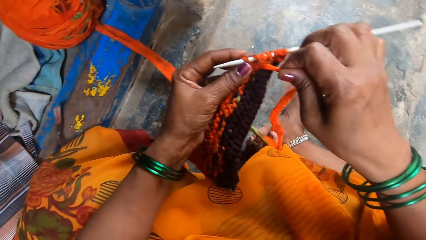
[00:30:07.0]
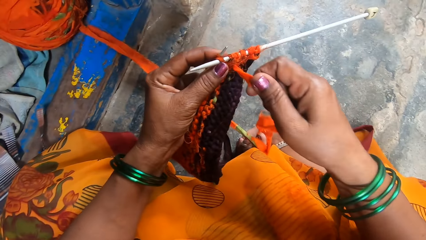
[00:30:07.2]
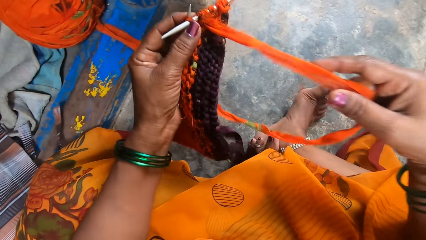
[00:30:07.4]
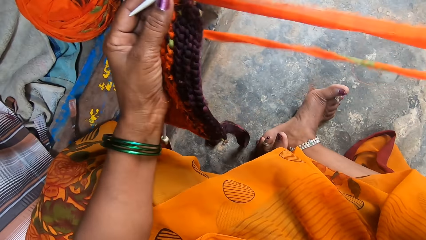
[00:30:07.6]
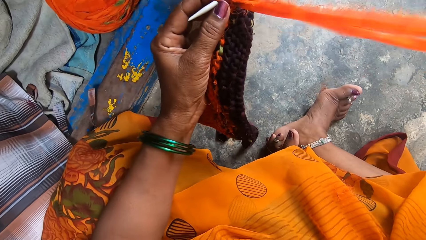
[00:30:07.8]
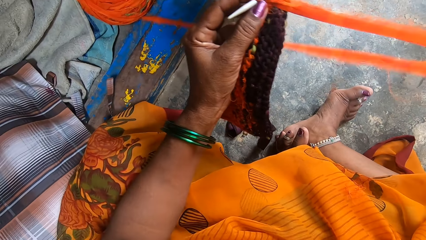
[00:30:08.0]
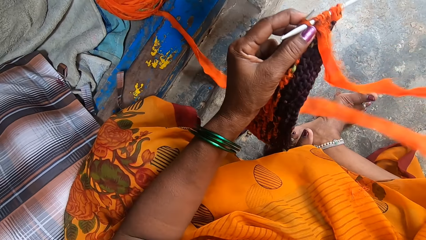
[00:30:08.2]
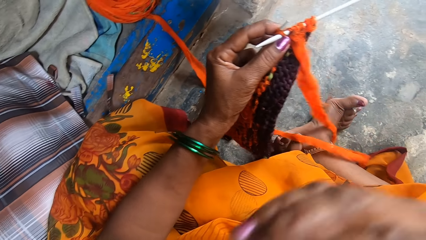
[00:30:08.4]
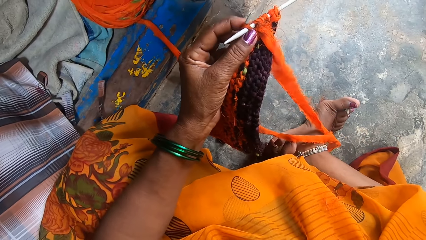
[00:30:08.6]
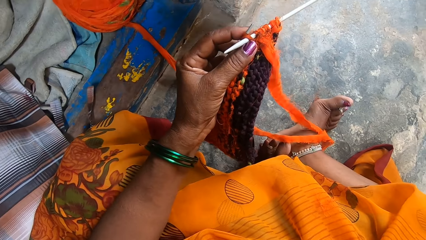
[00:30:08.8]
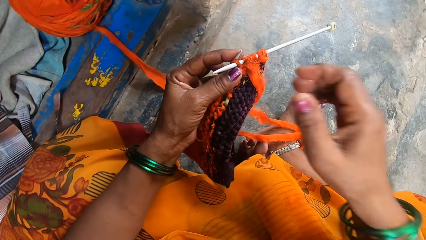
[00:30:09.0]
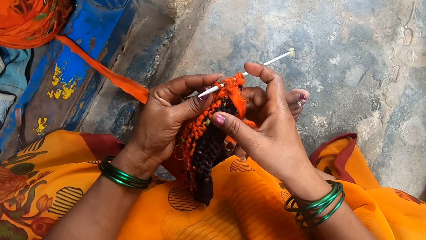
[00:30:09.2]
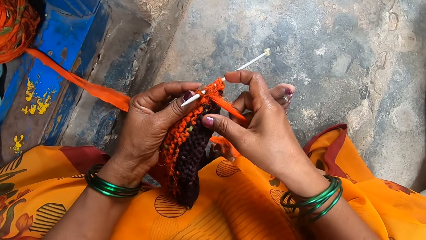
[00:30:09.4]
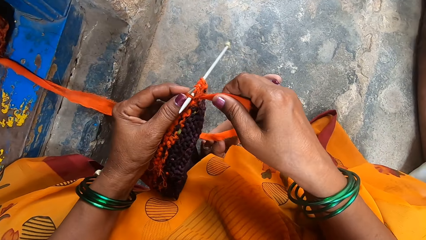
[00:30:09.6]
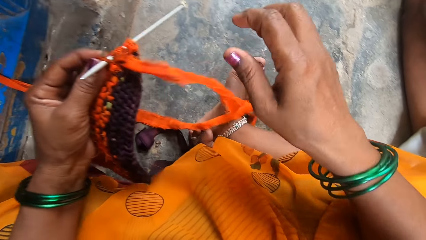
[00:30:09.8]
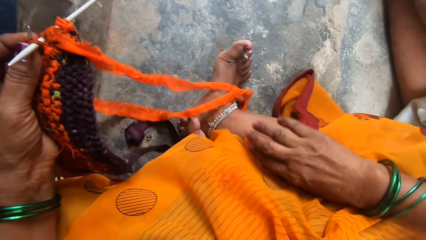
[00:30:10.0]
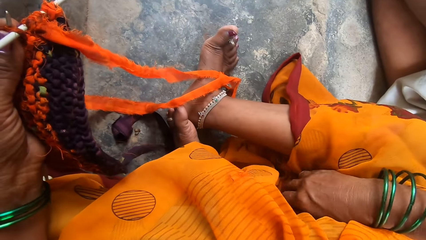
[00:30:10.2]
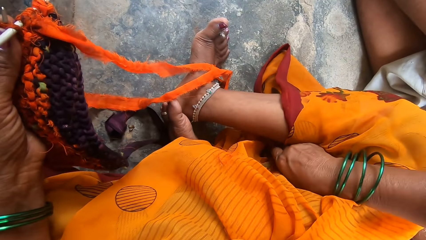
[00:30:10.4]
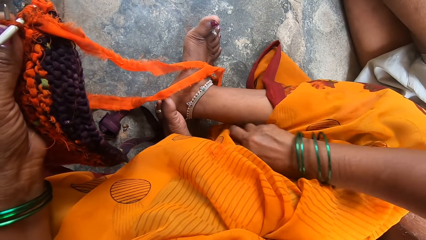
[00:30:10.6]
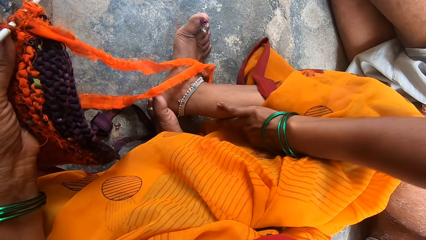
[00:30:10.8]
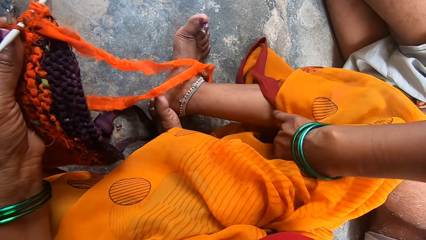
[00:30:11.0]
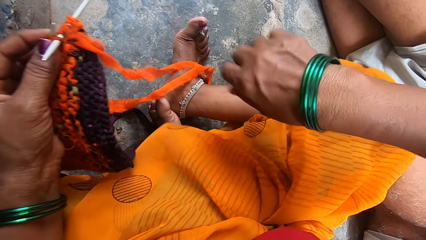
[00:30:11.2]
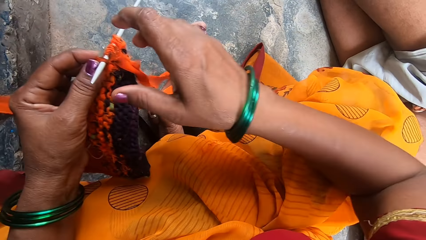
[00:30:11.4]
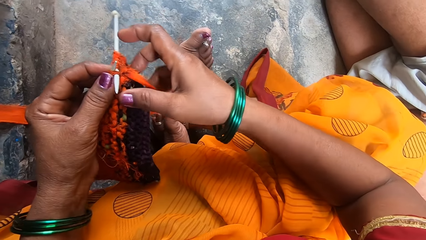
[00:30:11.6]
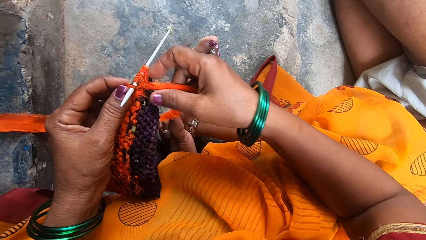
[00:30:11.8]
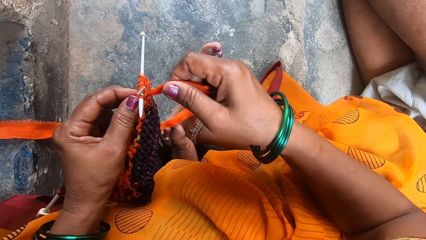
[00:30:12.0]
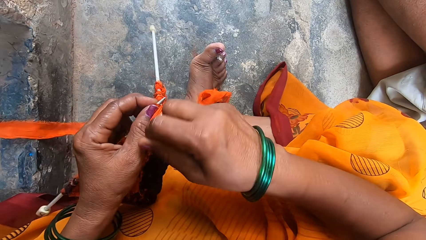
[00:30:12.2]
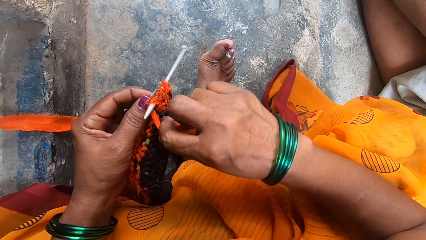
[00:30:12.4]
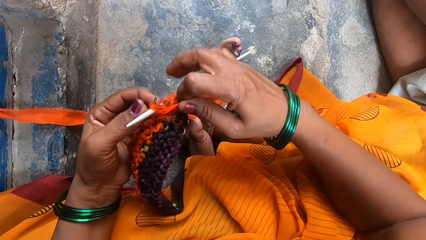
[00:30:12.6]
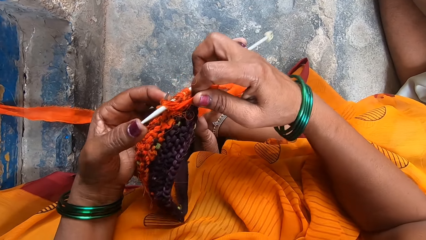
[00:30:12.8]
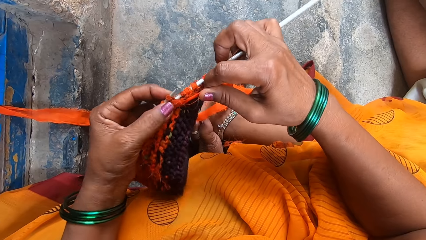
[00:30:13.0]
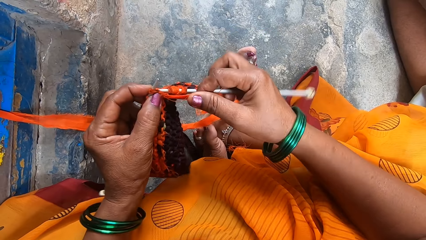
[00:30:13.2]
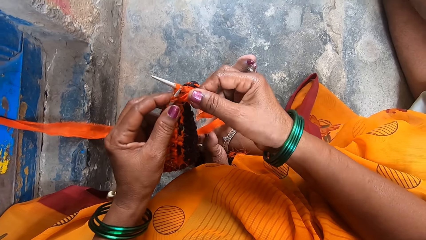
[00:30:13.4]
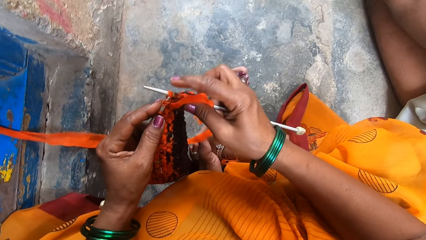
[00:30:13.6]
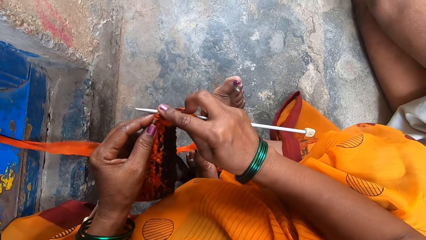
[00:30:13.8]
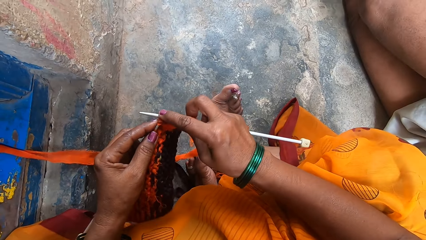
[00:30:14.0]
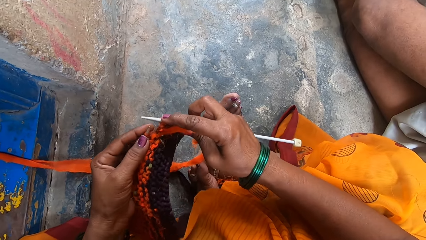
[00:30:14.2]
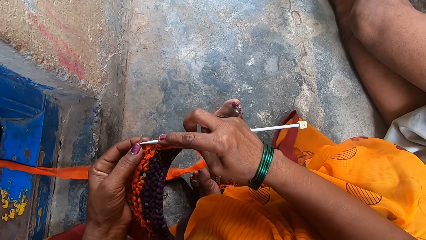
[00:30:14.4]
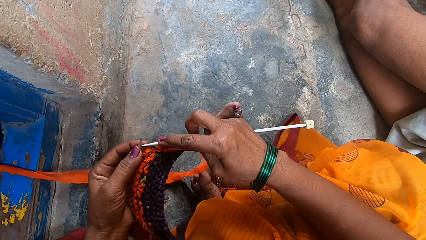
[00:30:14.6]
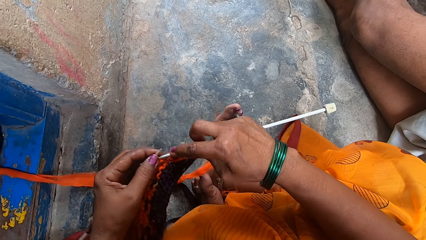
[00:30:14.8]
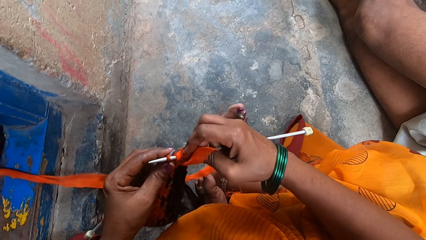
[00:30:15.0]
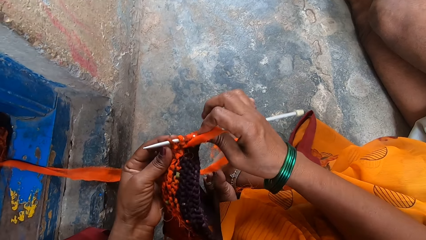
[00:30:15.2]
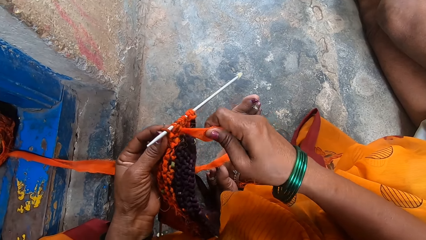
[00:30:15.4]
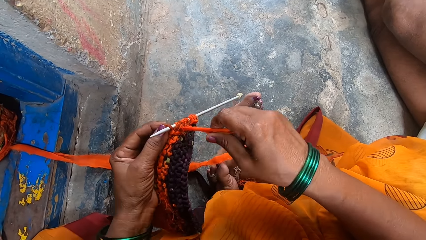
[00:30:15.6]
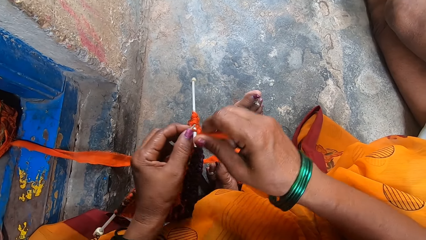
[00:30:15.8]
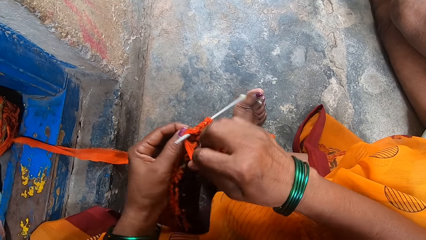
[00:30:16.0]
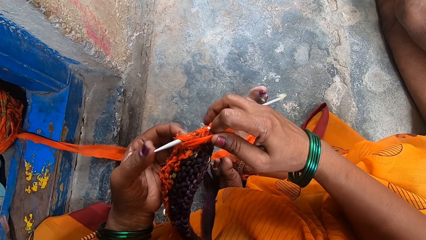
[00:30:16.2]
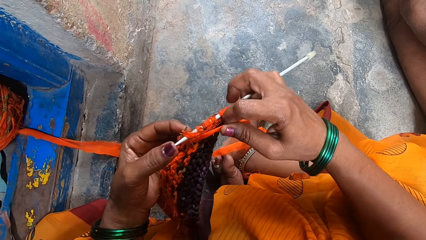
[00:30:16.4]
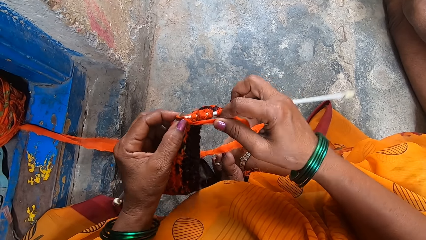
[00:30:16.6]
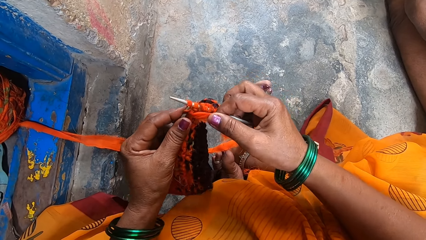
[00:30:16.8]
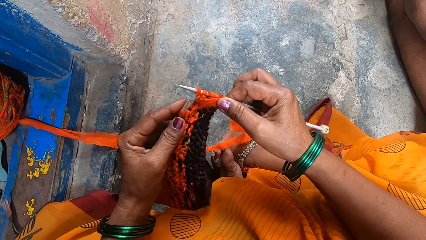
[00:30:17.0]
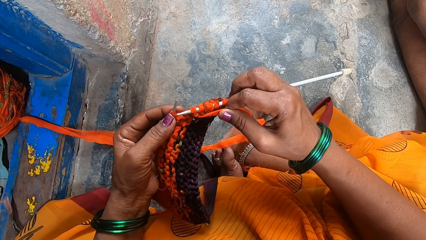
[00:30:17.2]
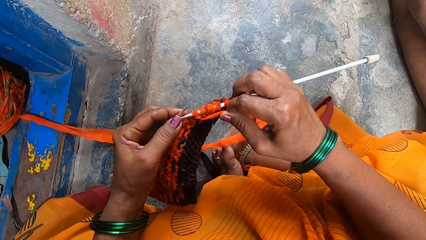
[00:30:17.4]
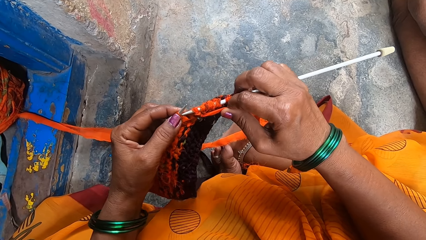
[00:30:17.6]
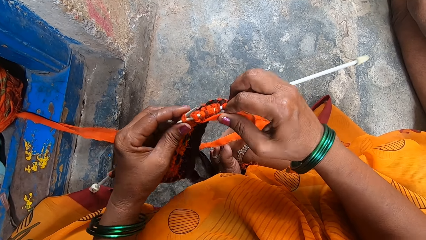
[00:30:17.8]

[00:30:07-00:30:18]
The camera wearer stretches the thread. She scratches herself. She knits clothing with needles.

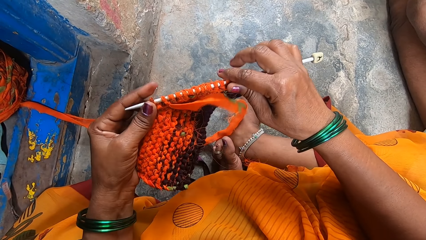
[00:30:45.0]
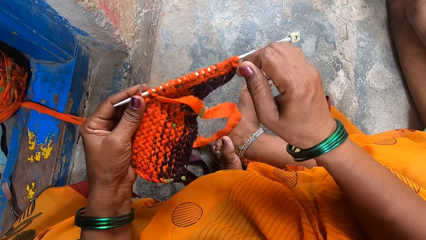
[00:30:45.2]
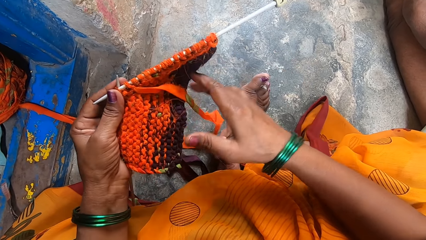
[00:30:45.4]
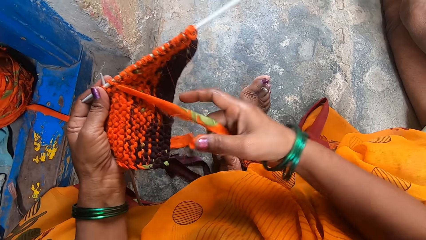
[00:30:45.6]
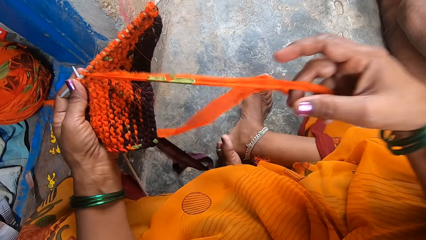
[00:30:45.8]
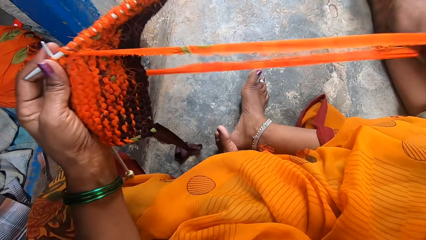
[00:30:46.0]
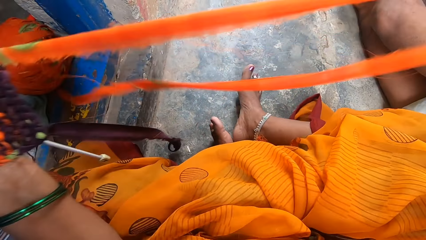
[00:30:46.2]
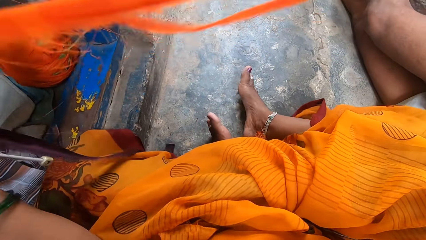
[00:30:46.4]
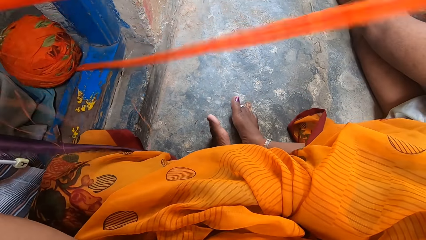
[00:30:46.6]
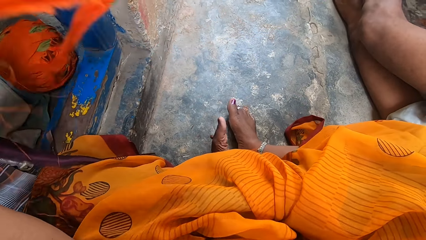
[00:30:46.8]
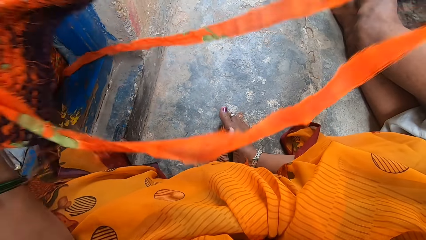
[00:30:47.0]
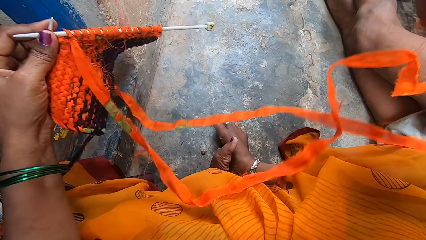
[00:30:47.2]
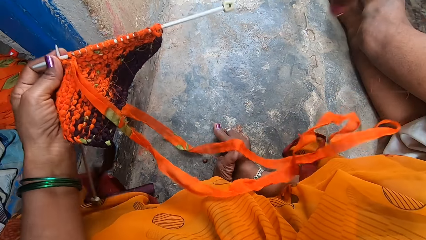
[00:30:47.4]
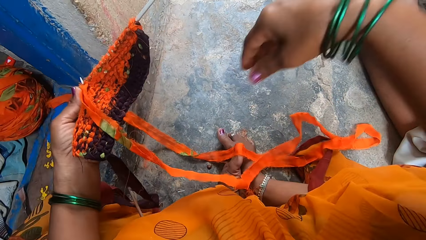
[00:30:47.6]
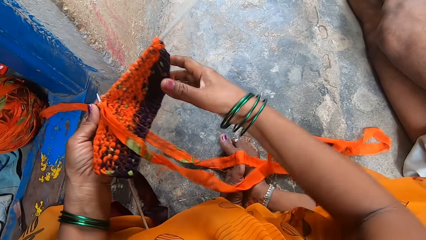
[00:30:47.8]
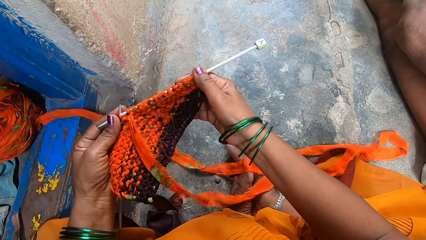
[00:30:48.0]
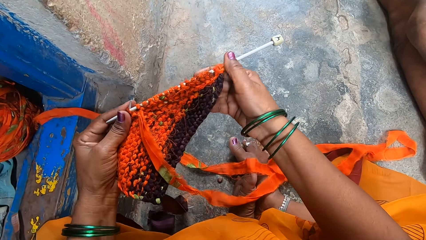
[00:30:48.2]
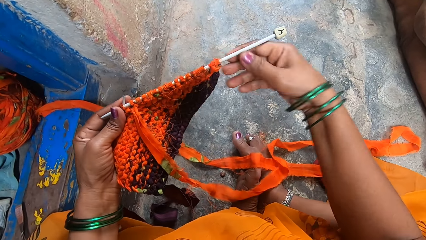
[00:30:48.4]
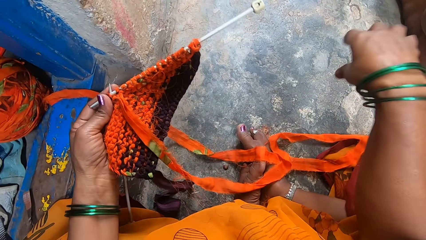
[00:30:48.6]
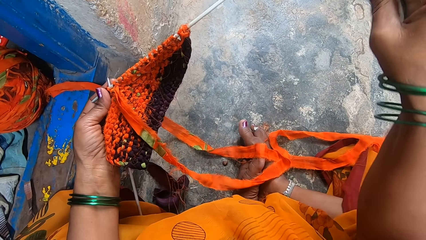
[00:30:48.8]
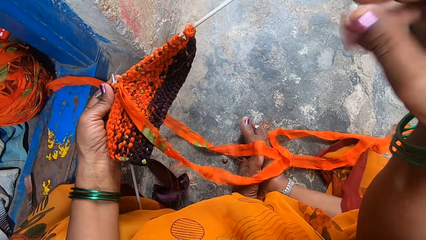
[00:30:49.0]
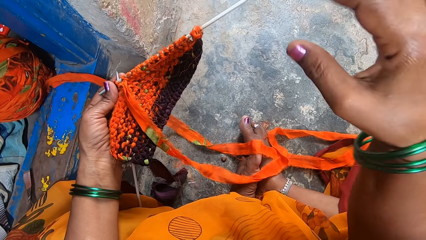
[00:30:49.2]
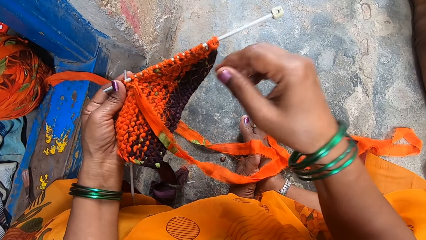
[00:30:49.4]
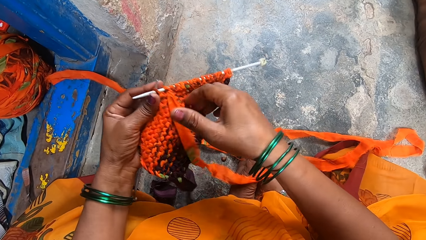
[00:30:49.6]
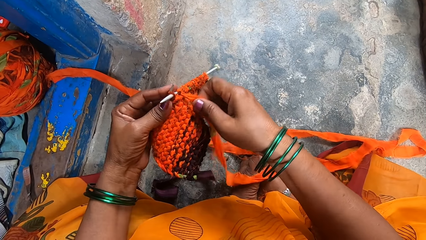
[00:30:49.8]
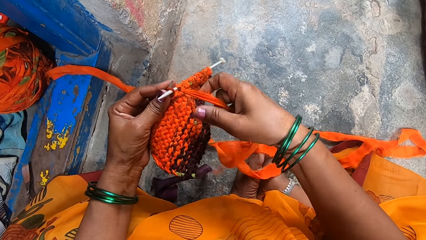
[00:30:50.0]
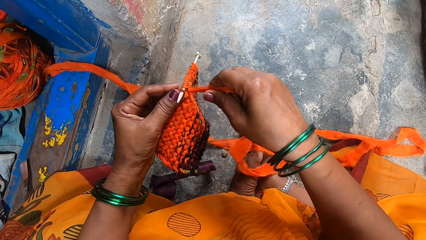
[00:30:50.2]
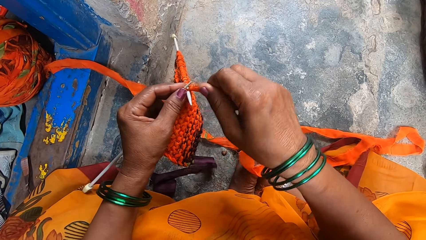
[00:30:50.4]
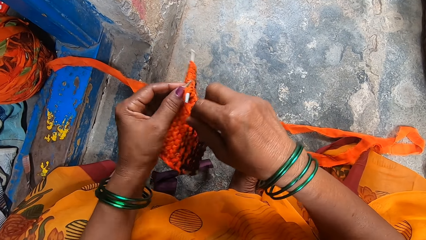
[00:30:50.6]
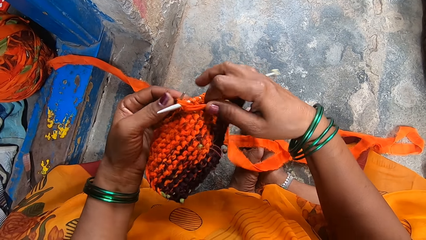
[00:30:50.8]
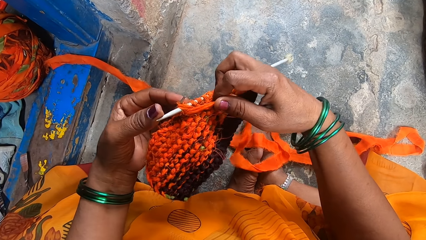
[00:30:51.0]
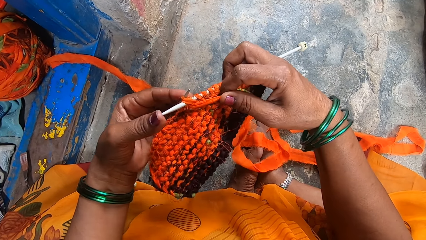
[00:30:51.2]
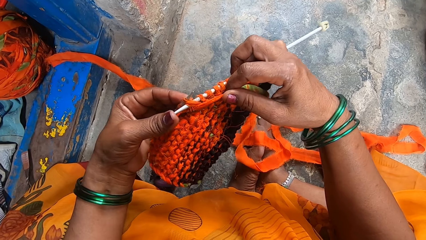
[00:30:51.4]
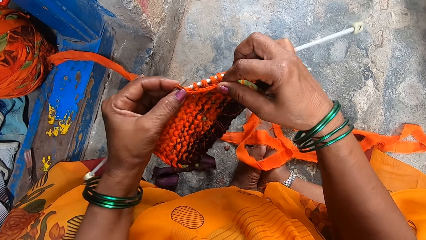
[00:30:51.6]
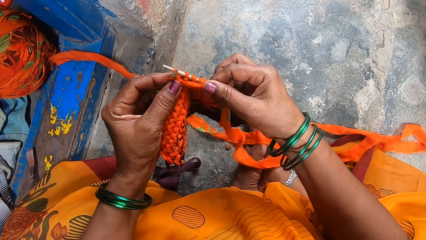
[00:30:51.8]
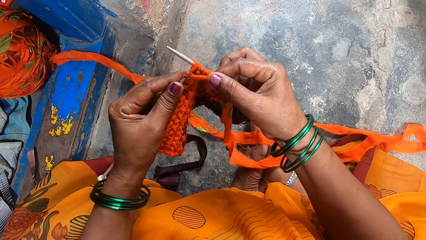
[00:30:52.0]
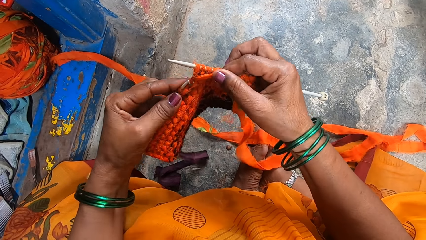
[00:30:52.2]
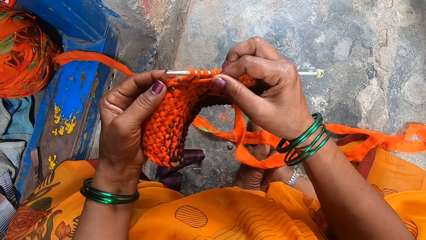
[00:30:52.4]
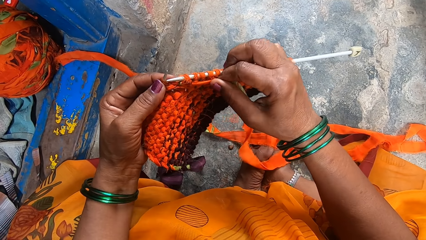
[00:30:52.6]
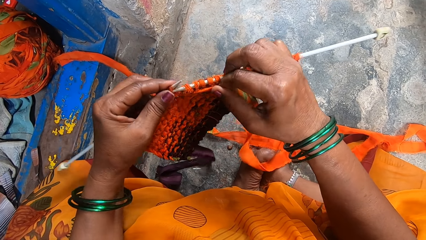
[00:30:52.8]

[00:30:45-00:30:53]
The camera wearer pulls a long piece of cloth. They stretch the thread. They knit clothing with needles.
